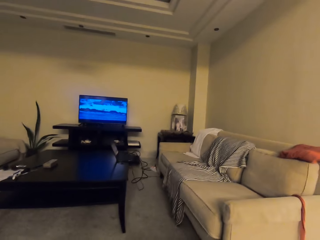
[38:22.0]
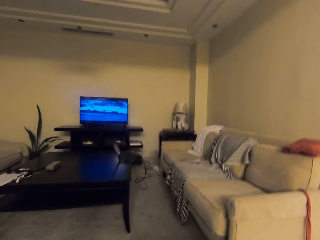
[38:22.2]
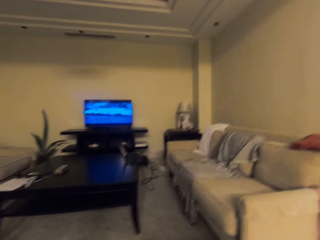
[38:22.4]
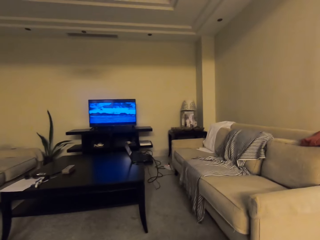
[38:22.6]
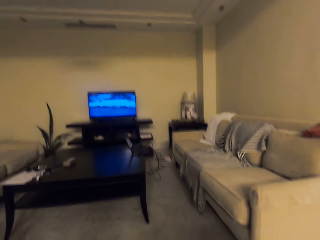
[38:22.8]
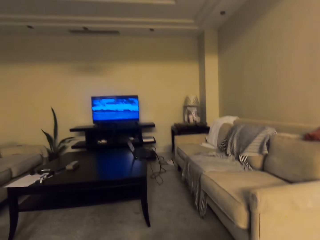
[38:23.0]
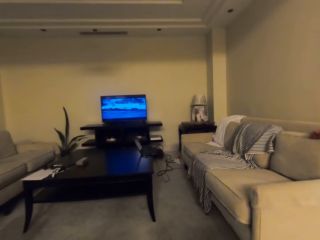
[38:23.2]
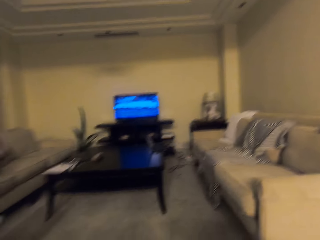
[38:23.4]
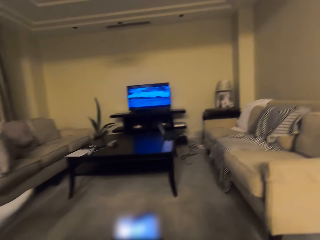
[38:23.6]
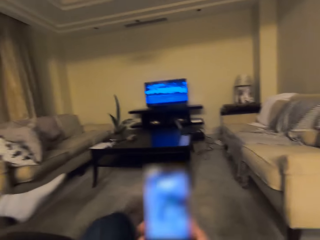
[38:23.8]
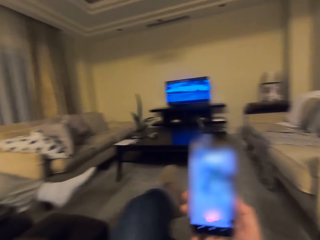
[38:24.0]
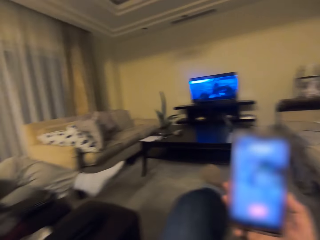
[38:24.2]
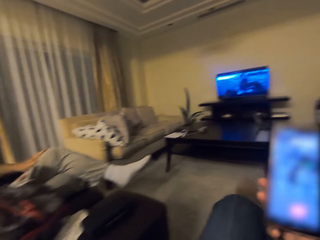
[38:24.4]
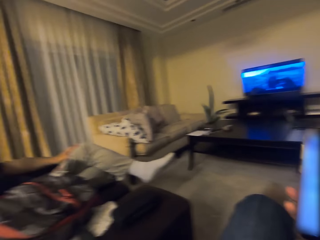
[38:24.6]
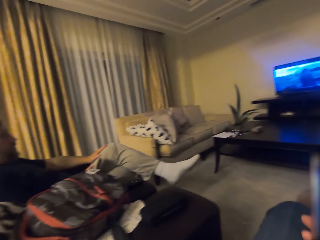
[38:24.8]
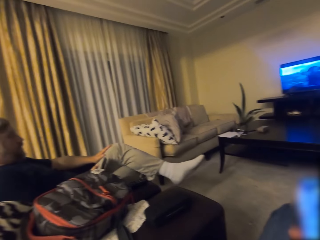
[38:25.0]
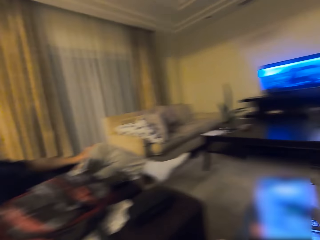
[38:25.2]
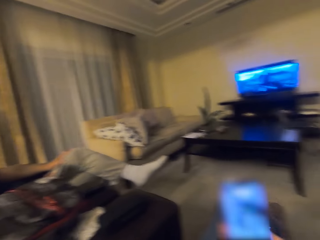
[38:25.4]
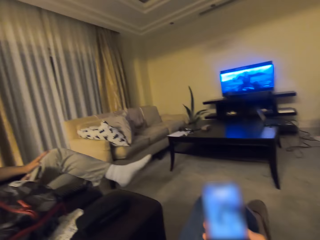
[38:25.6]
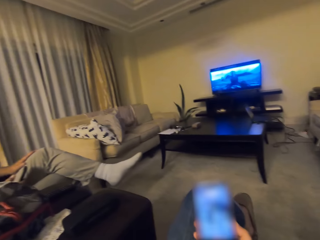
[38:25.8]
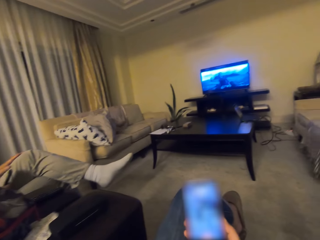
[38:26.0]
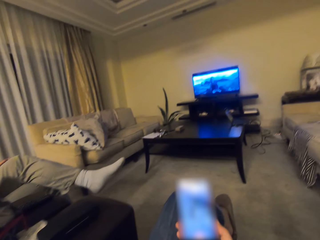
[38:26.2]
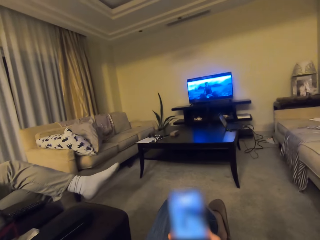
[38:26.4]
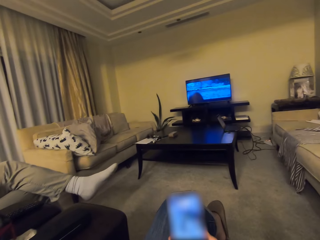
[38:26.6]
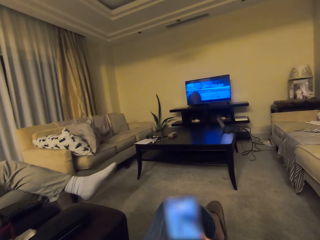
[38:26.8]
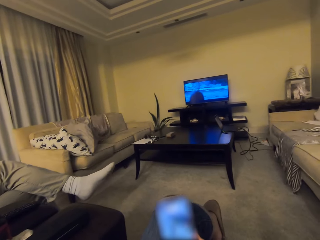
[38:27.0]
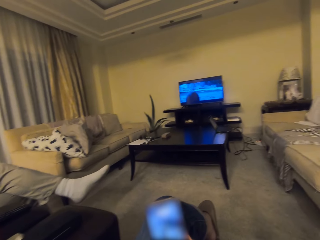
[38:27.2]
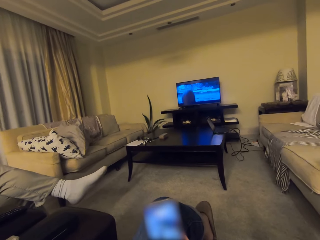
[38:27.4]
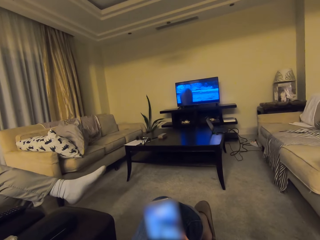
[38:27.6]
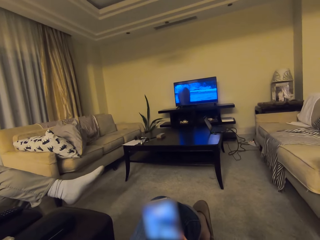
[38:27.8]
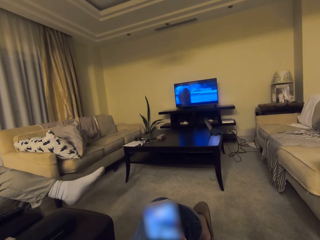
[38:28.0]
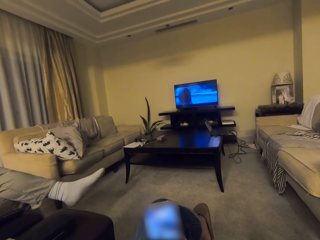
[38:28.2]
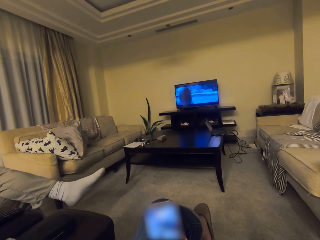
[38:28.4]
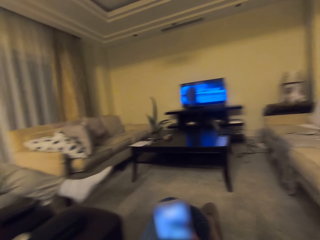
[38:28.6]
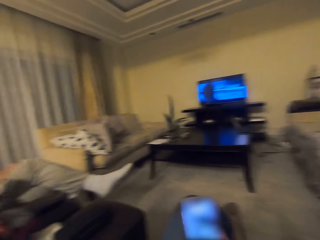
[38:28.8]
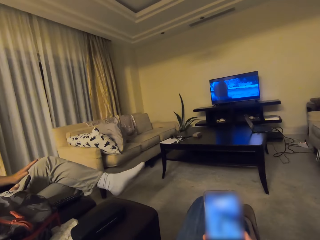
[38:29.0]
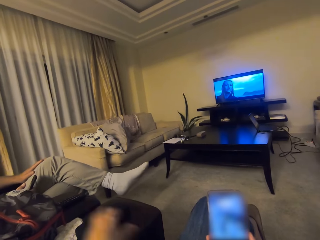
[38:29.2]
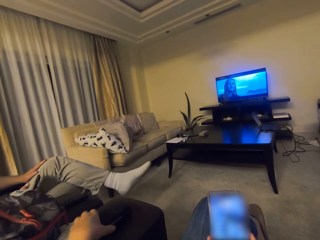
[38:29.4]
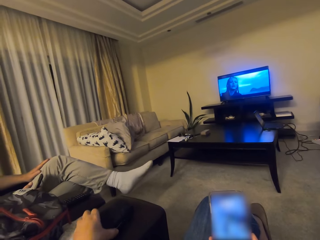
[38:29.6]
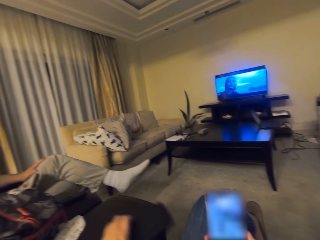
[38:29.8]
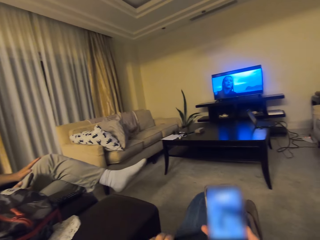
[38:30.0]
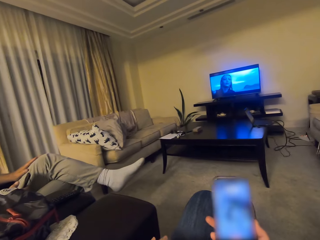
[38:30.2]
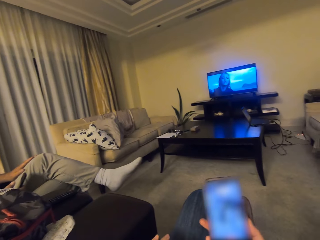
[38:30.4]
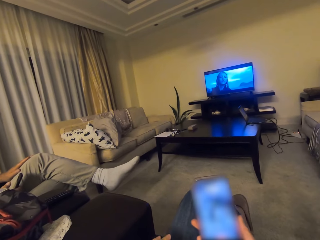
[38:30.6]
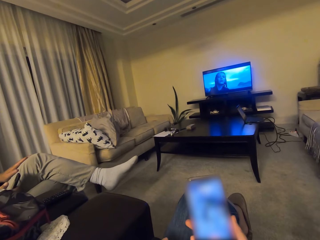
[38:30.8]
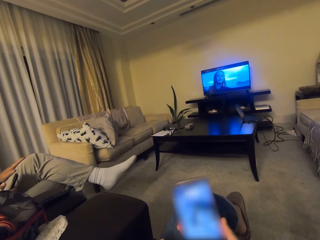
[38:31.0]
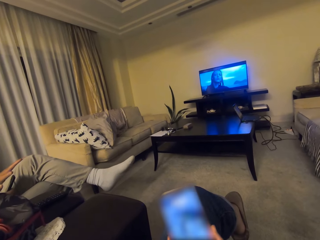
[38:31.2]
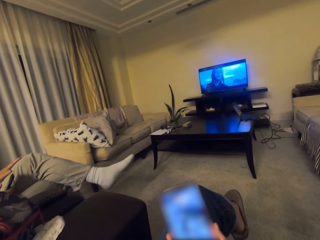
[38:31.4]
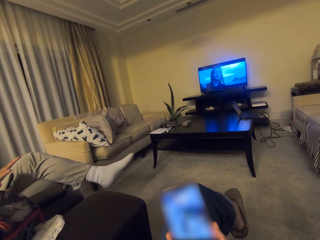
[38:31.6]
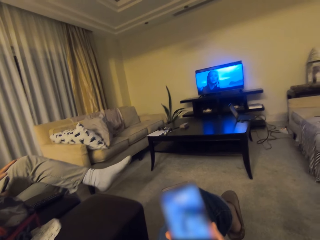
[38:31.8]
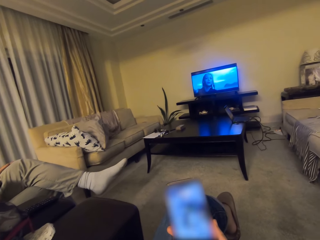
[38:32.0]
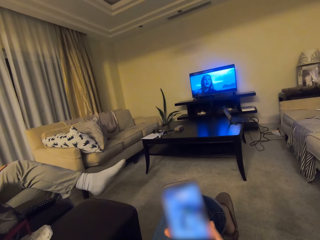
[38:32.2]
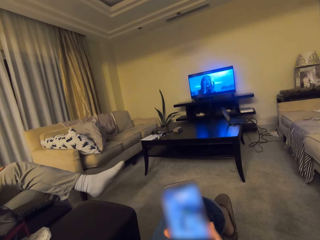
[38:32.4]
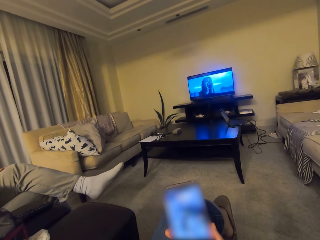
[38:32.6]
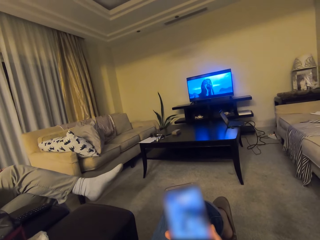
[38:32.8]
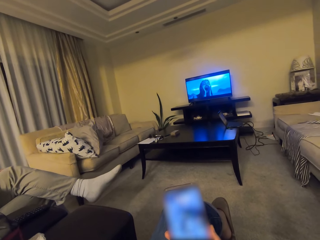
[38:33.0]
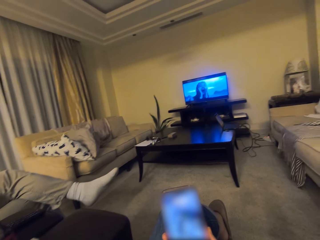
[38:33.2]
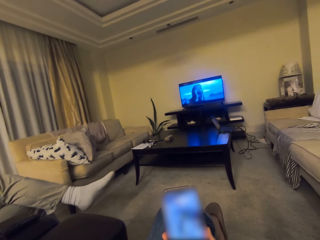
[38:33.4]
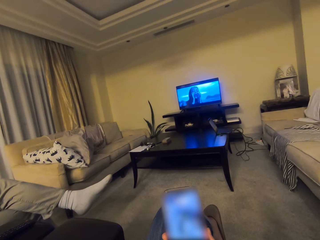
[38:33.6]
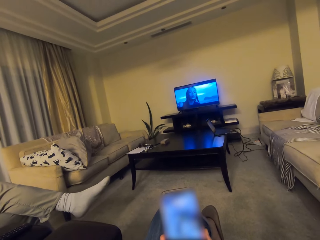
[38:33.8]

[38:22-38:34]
The camera wearer lifts a phone. They adjust the sitting position. They move a hand. They pick up a case and place the case on the thighs.

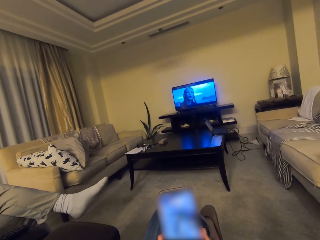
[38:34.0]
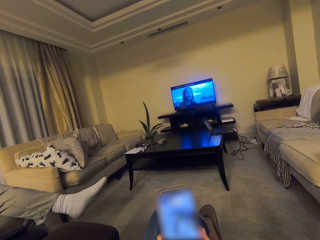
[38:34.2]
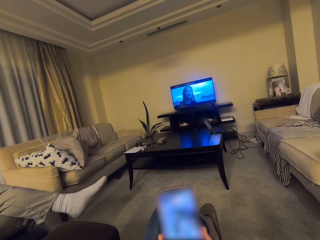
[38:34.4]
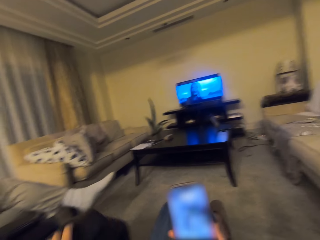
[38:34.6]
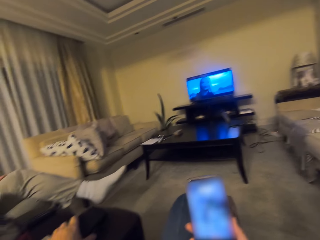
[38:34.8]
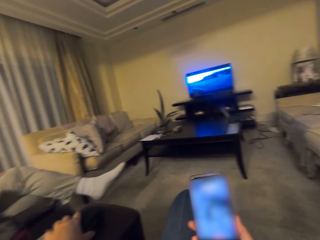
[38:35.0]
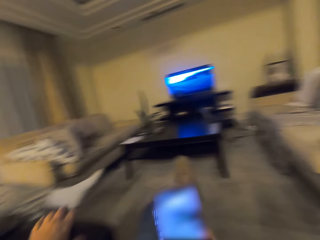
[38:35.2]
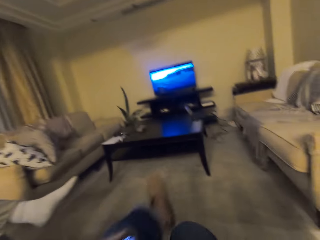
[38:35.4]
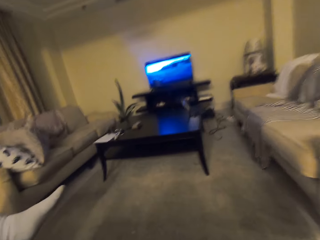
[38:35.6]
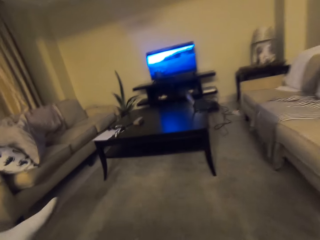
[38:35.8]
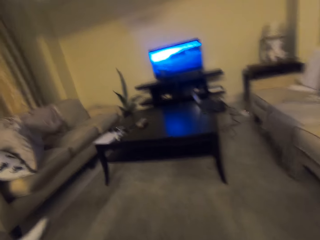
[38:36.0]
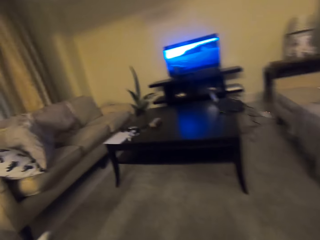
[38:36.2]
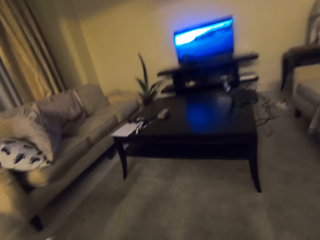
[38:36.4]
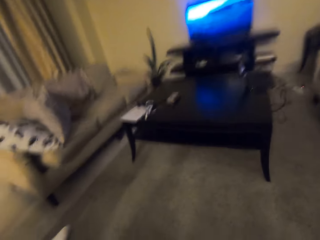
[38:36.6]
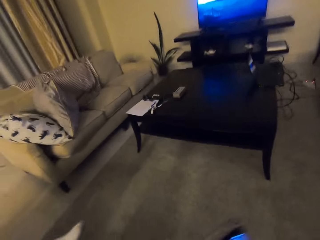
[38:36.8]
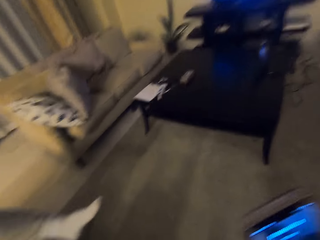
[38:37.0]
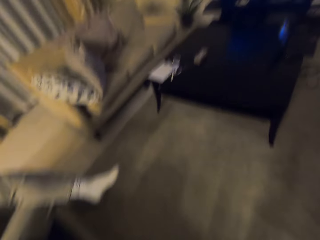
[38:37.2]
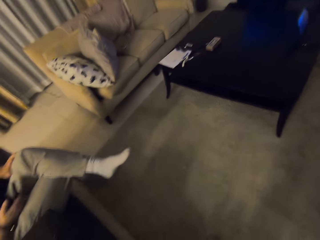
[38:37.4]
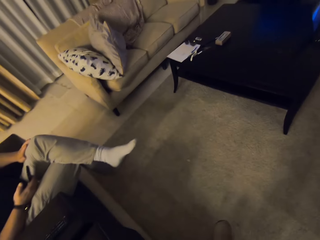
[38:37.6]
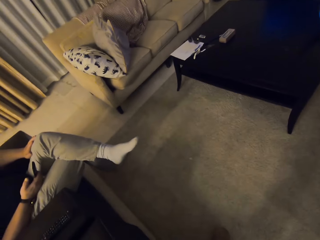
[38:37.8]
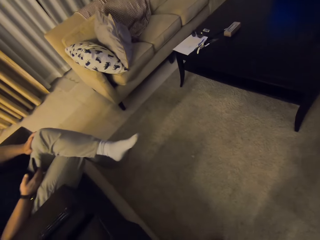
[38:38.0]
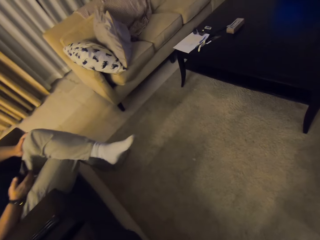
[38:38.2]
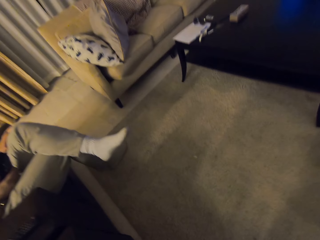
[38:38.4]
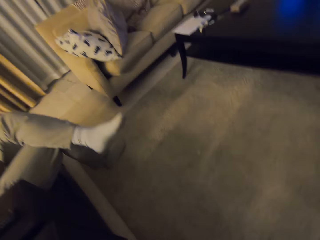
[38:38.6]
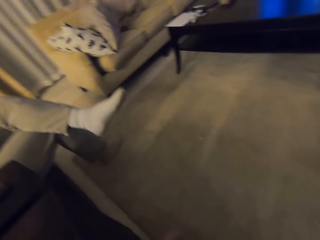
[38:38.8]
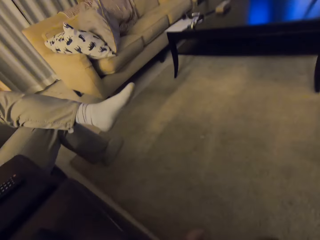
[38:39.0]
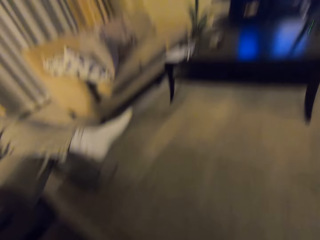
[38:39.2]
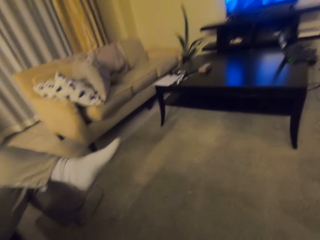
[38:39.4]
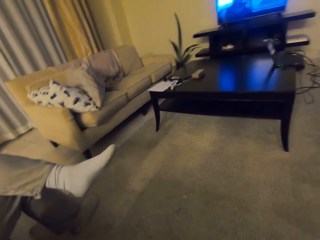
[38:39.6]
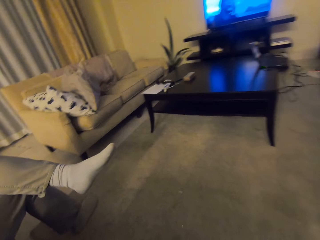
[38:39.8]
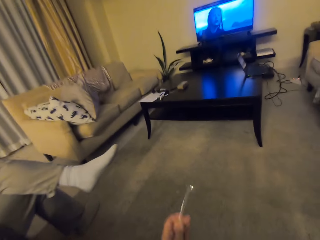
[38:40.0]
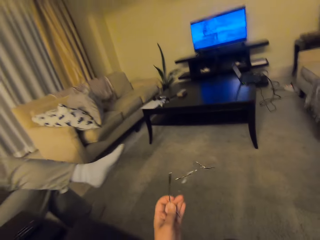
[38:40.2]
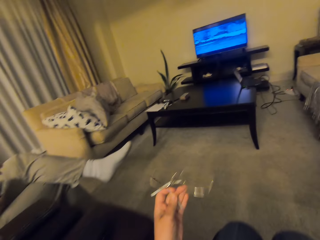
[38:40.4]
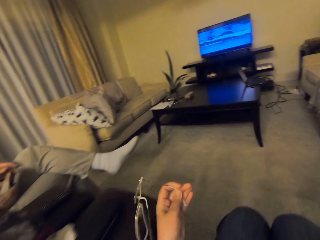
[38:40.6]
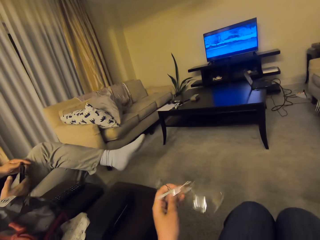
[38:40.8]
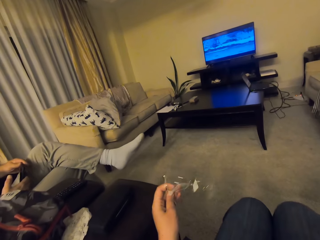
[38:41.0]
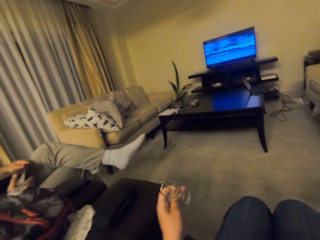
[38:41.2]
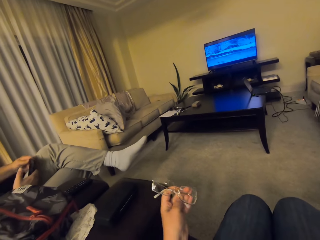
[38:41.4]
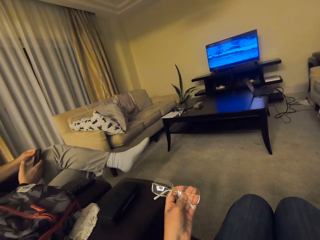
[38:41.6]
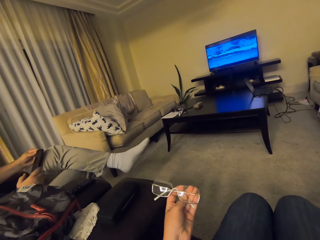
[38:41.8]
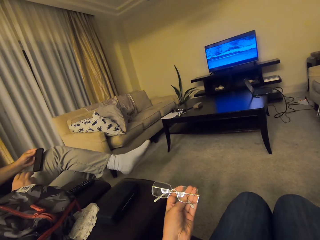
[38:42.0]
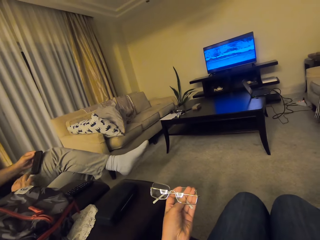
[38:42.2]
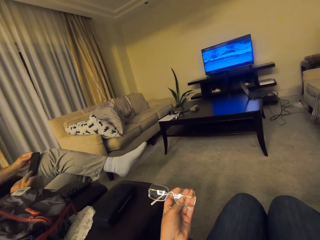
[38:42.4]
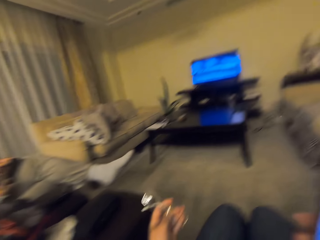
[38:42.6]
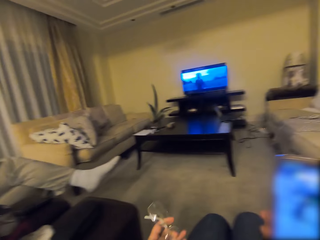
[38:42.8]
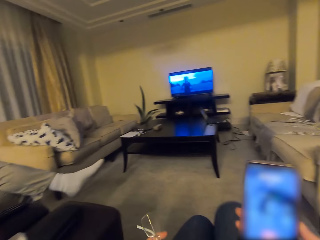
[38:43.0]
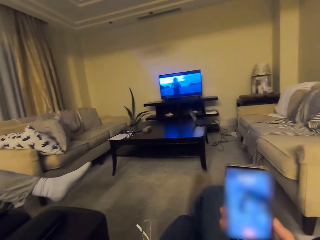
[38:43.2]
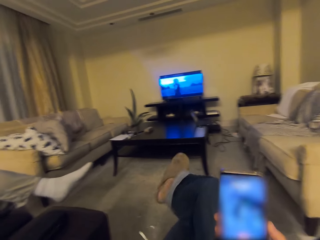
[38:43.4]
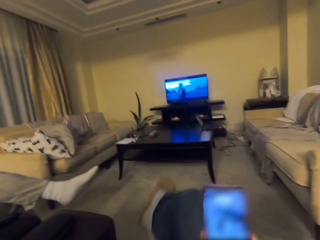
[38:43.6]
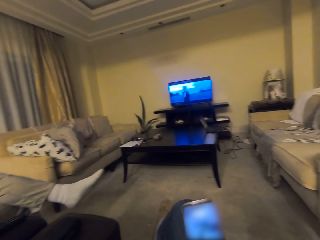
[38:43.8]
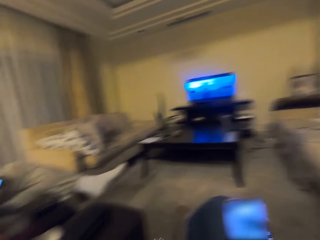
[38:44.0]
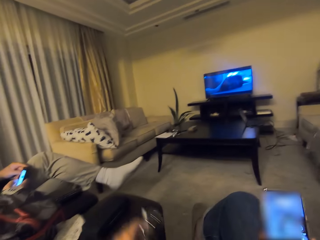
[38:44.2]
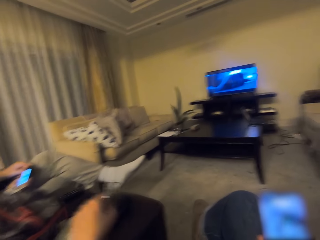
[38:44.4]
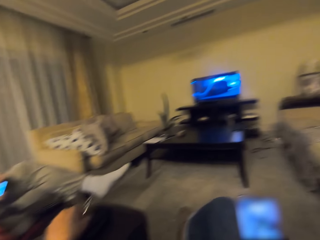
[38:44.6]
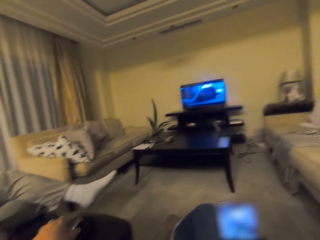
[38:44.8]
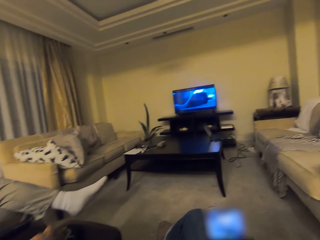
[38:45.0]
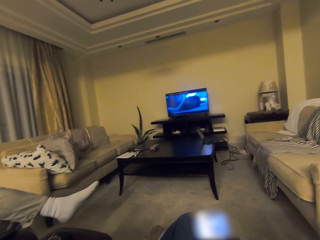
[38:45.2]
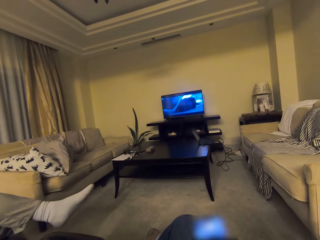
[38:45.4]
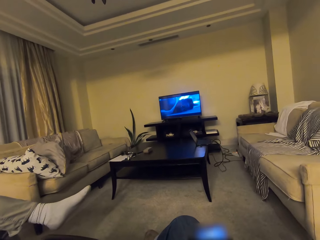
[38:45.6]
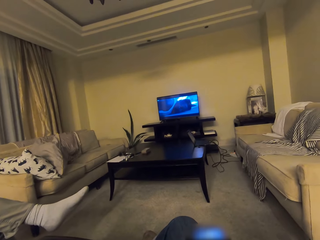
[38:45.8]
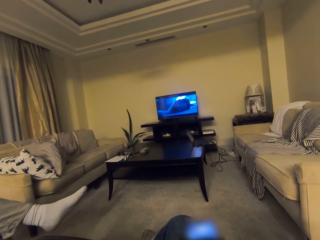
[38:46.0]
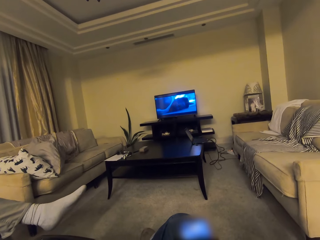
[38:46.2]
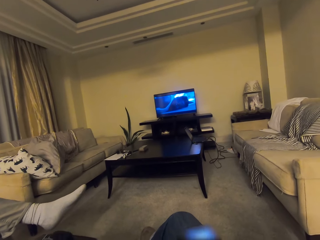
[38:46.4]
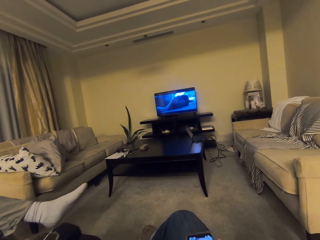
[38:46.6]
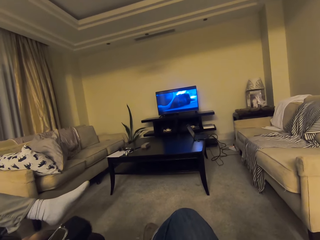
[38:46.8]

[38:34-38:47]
The camera wearer places a case on the sofa. They drop a leg. They stand up. They pick up eyeglasses. They hold the glasses. They stare at the eyeglasses. They adjust the sitting position. They place the eyeglasses on the sofa. They pick up the eyeglasses and the case.
